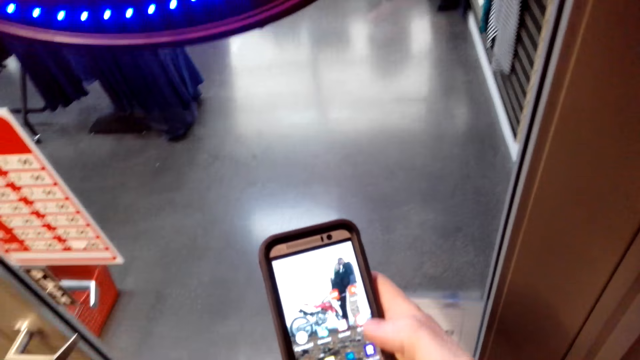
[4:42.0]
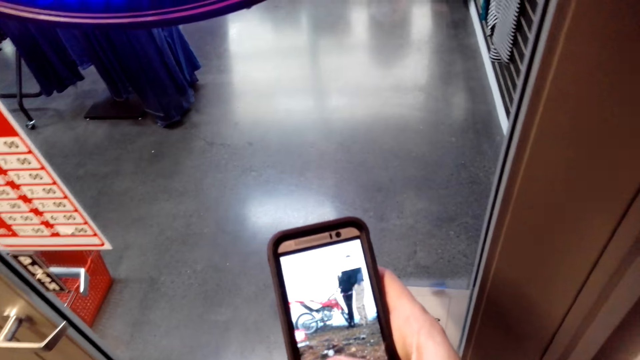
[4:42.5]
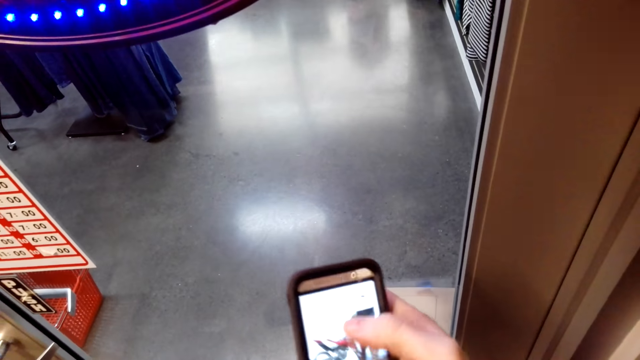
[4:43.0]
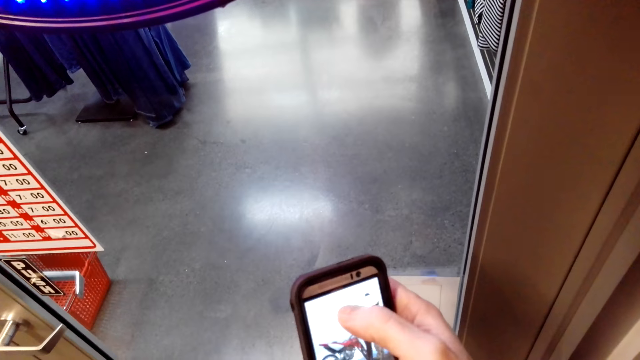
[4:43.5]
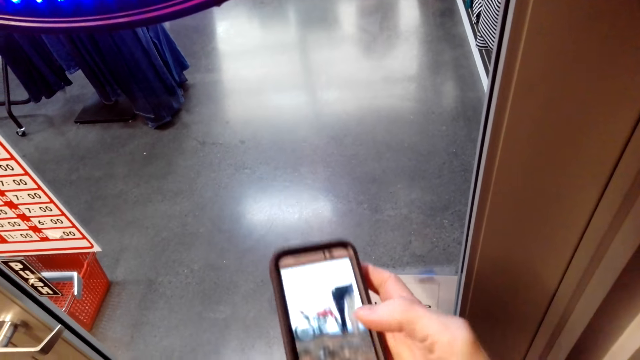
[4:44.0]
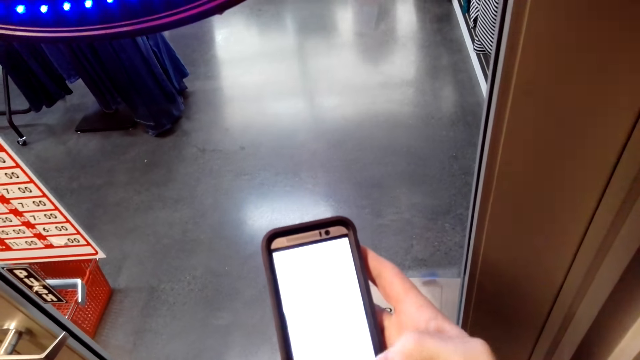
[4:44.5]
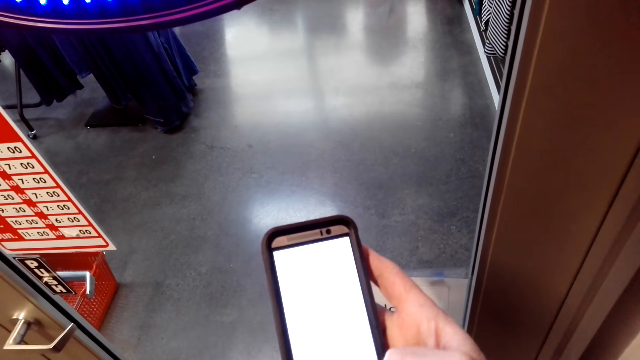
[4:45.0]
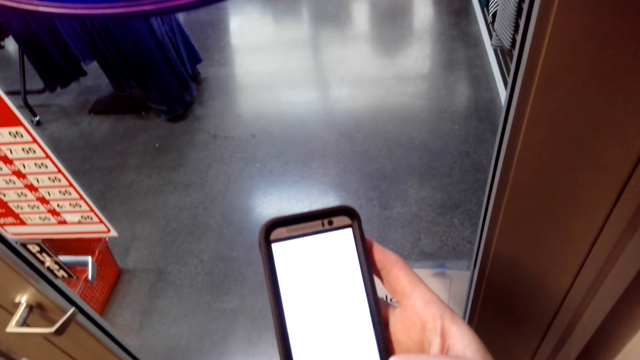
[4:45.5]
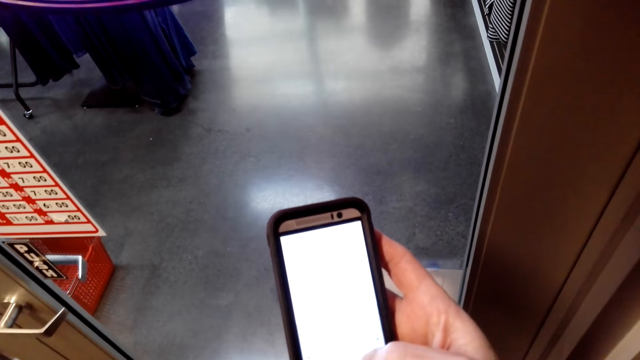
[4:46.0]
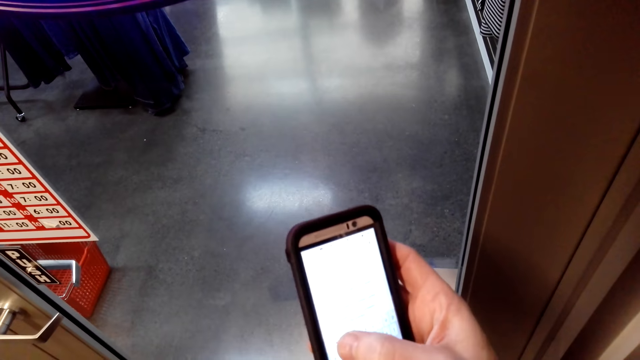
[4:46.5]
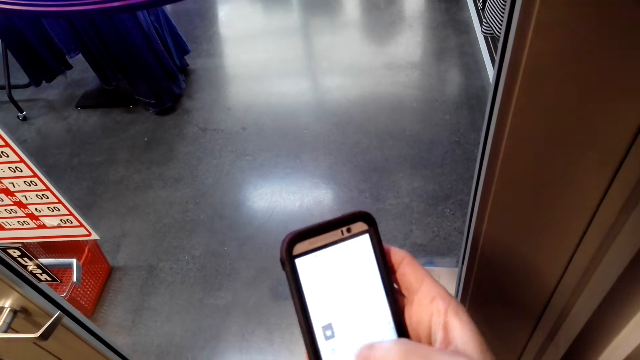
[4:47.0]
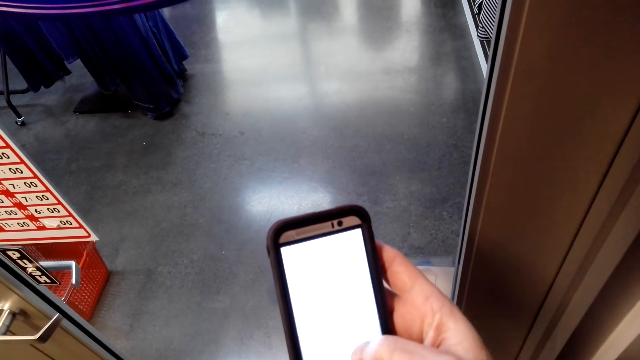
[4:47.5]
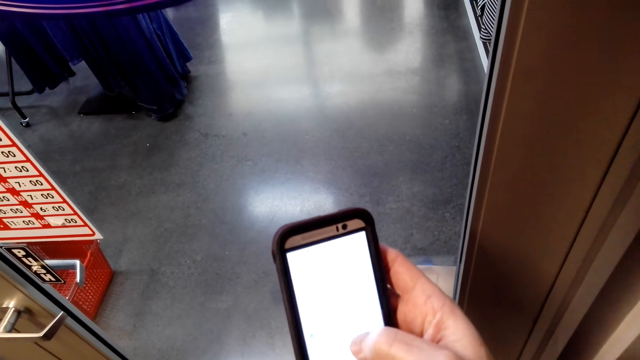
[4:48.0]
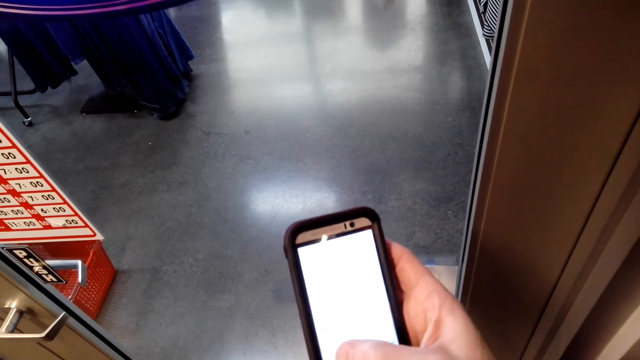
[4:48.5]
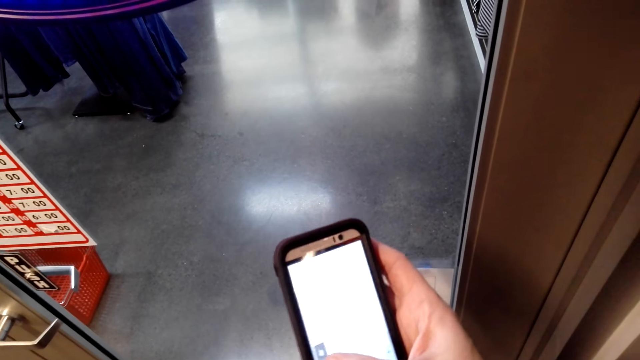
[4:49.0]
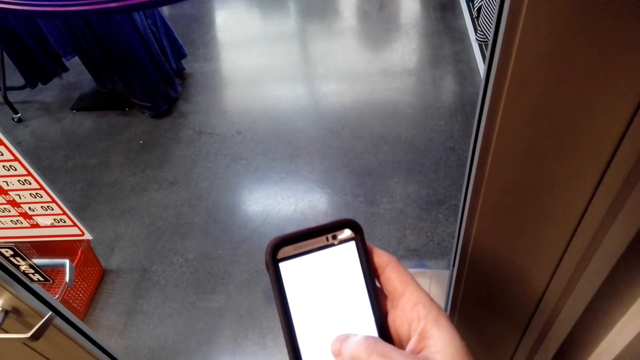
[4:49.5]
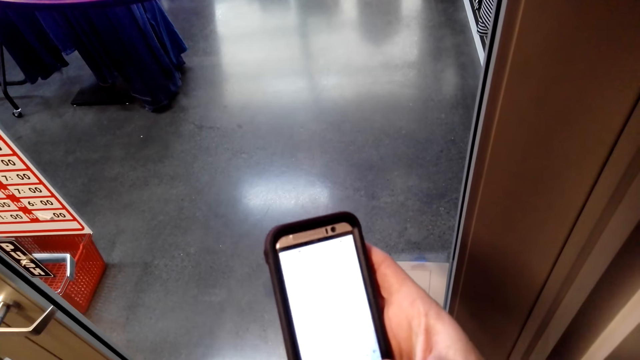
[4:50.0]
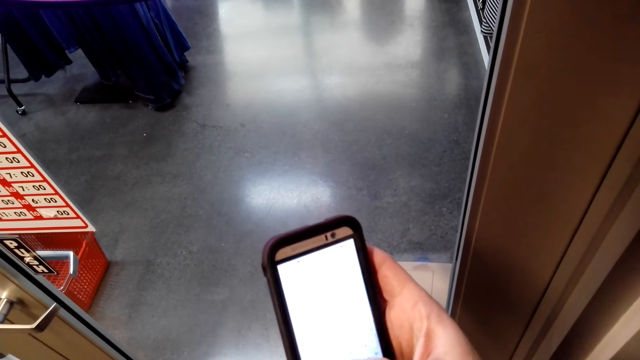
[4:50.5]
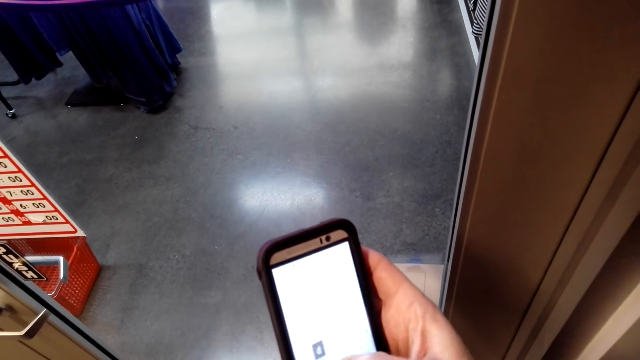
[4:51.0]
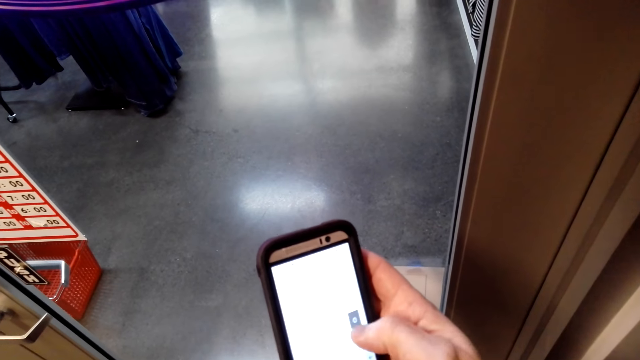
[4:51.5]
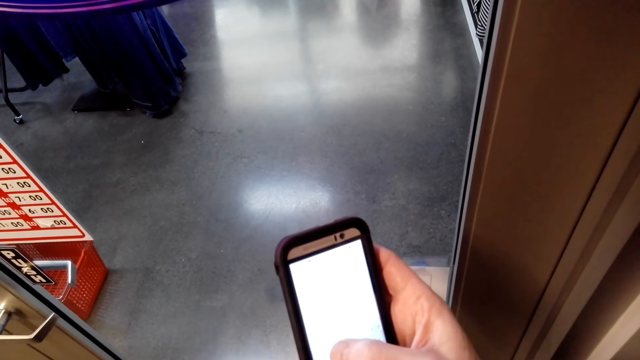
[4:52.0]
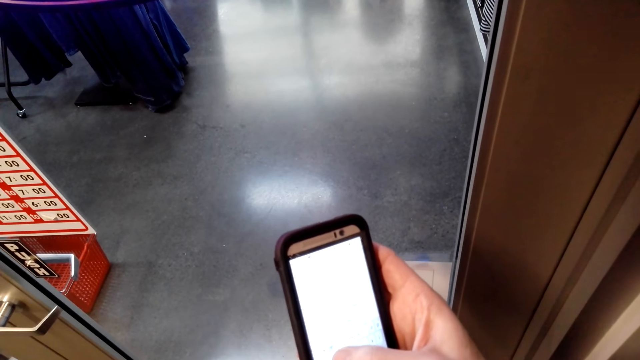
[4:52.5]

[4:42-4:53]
A man talks to the camera wearer.

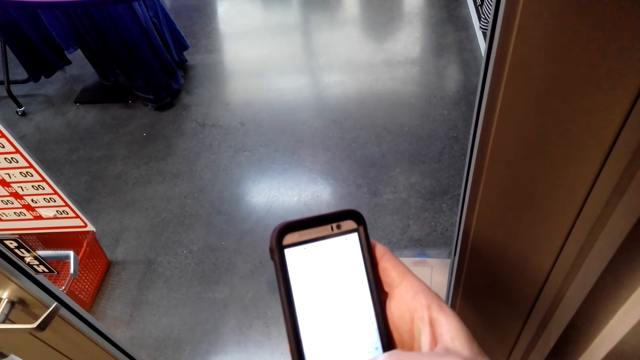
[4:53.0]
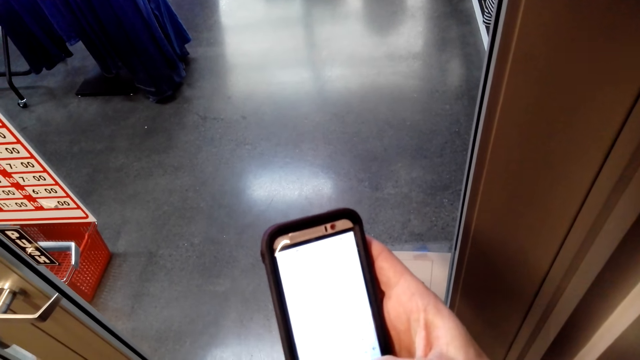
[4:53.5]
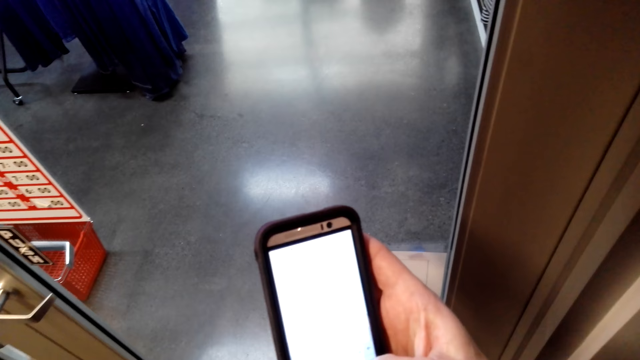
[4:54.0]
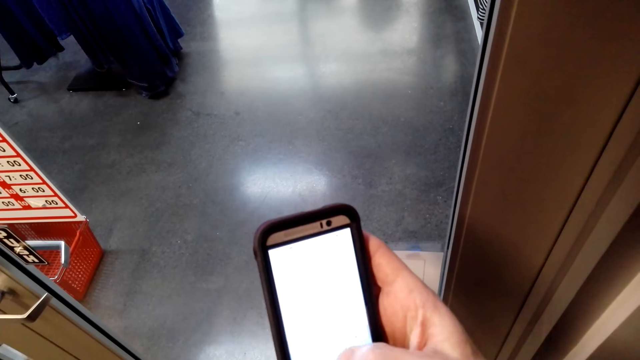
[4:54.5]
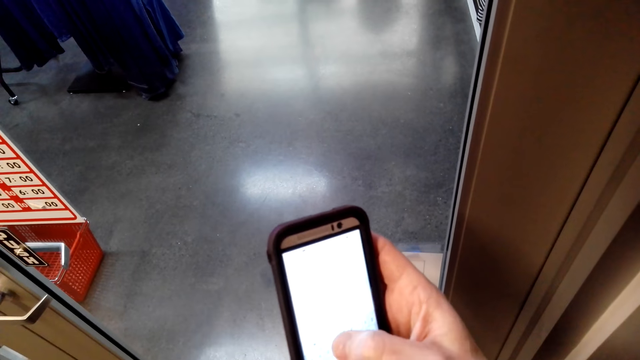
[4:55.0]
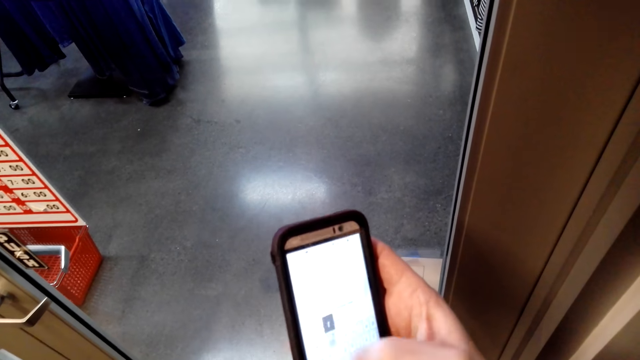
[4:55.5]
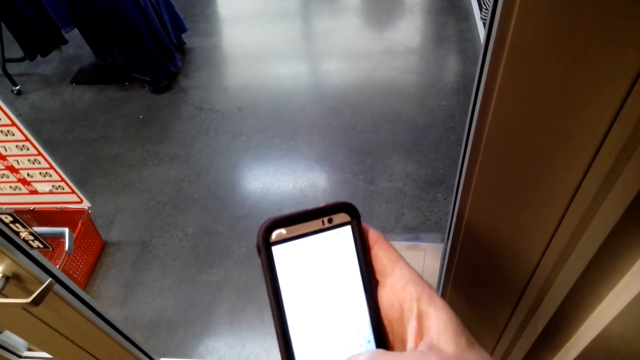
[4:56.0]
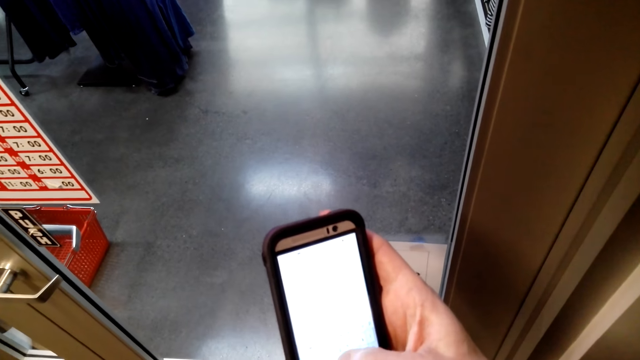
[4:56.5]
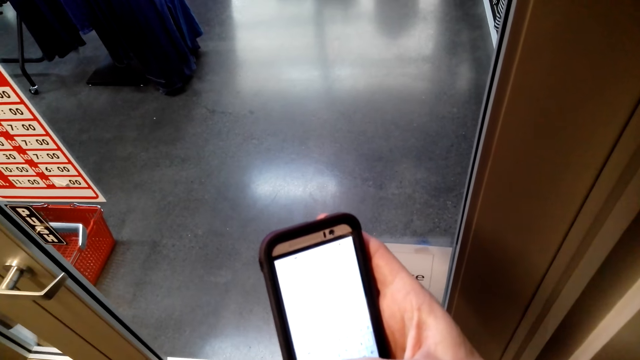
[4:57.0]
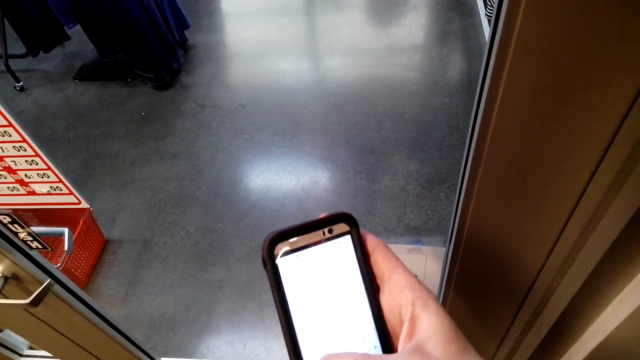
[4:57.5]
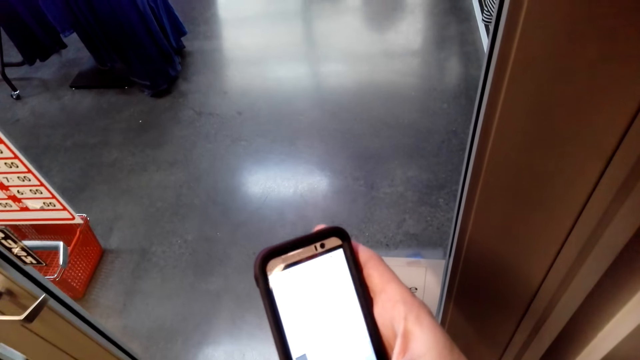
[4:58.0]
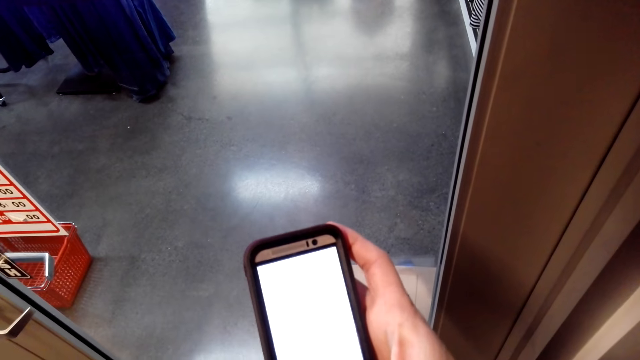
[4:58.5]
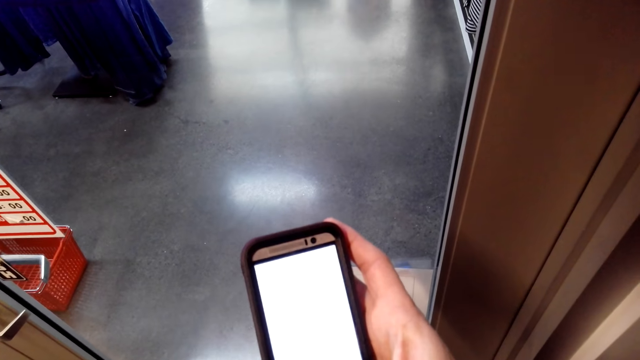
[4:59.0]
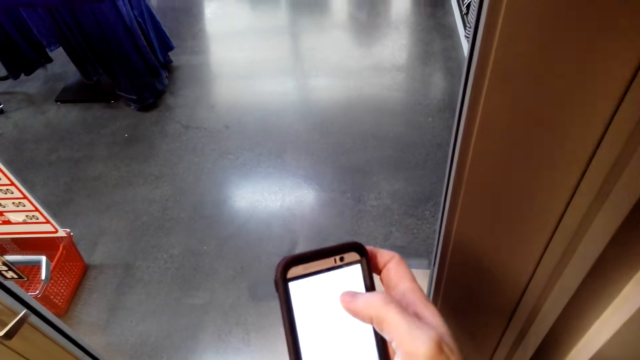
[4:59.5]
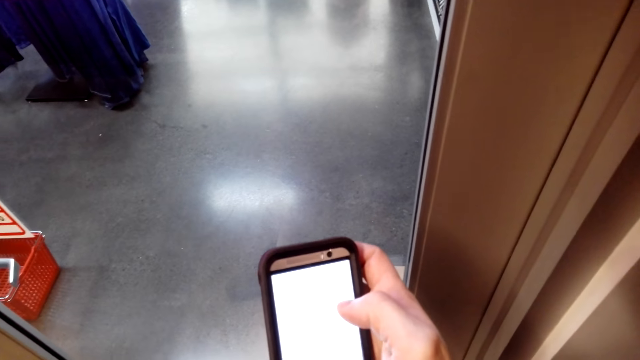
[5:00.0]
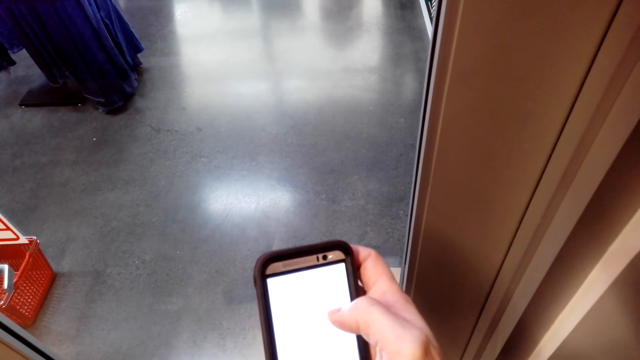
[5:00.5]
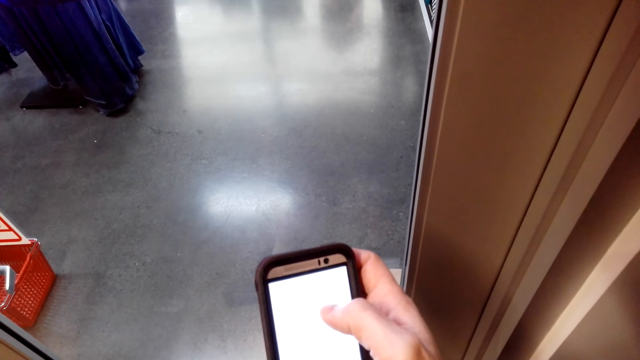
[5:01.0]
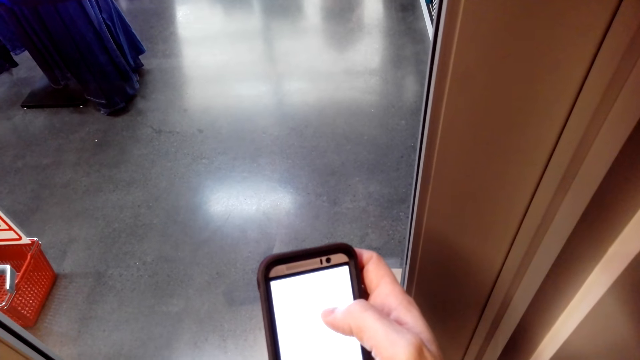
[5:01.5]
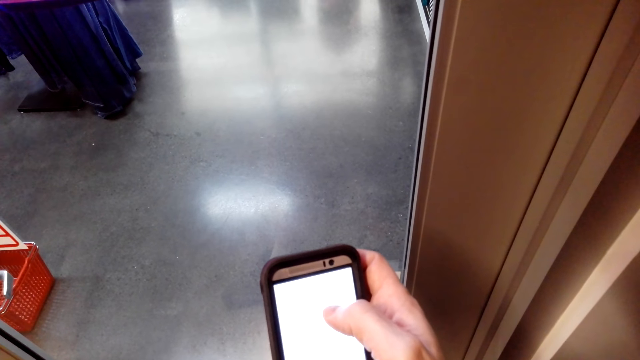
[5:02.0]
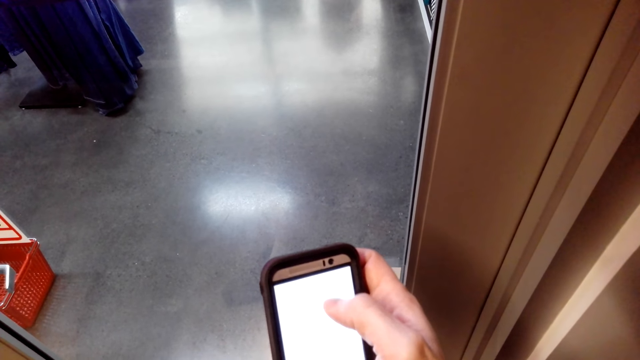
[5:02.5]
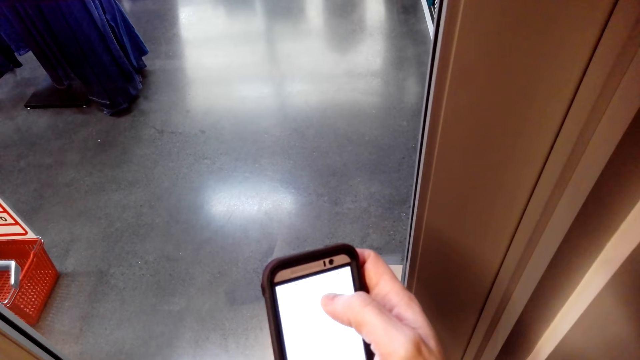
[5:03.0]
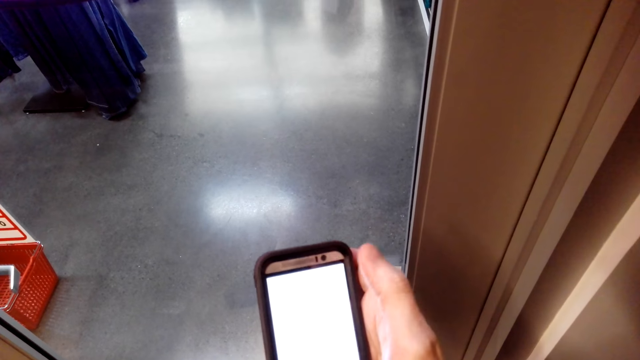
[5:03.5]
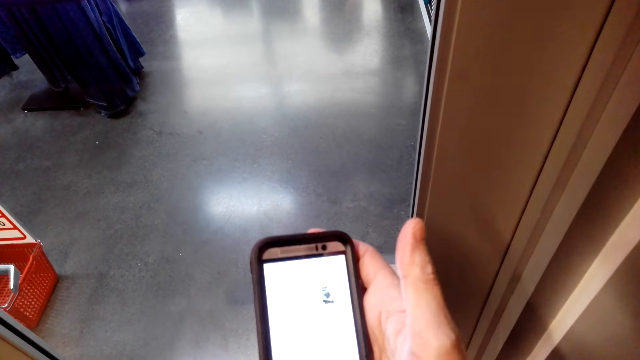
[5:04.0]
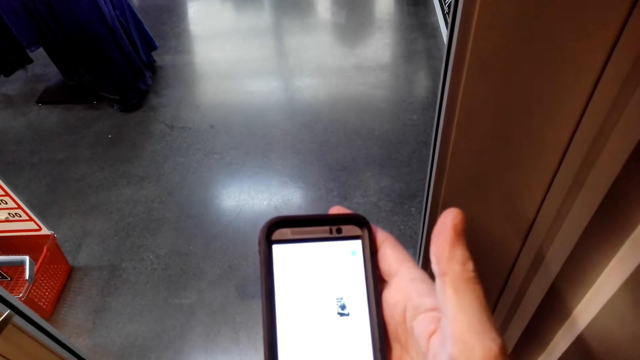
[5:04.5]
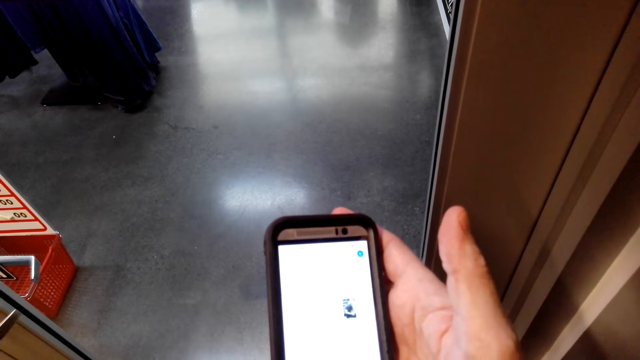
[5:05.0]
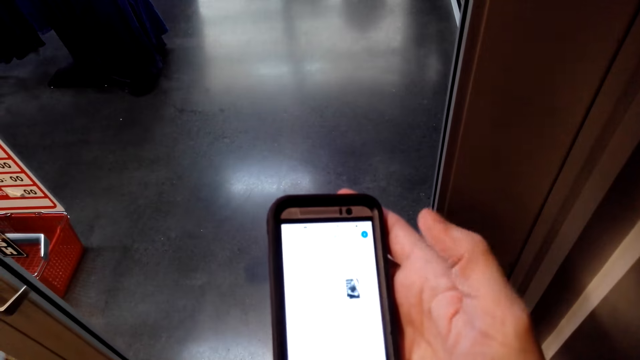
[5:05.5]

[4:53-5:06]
The camera wearer talks to a man. They use a phone. They stare at the phone.
